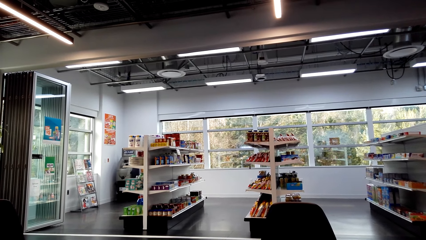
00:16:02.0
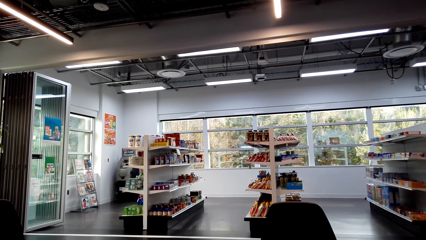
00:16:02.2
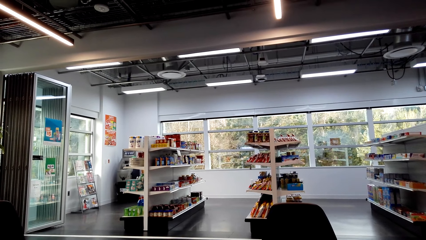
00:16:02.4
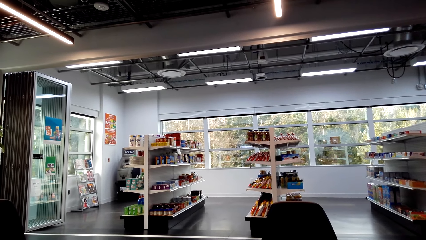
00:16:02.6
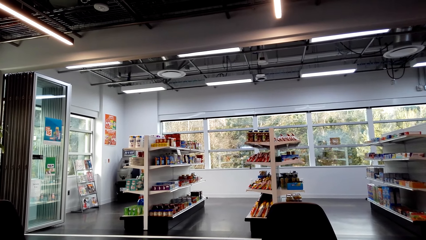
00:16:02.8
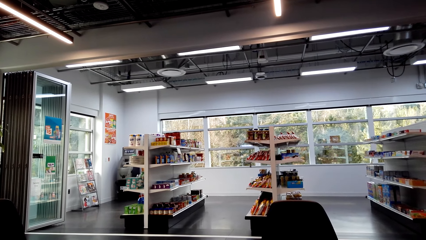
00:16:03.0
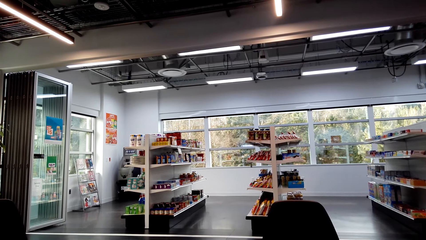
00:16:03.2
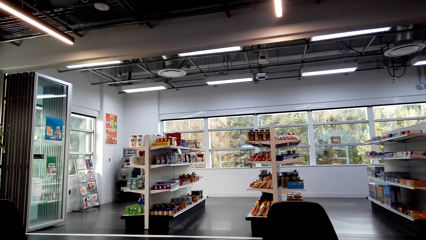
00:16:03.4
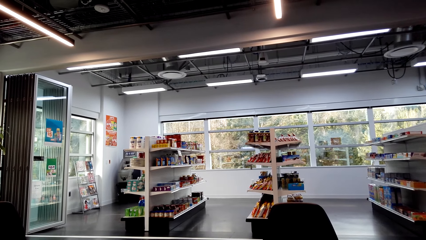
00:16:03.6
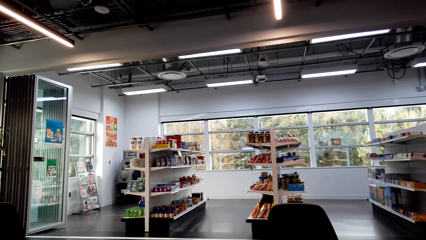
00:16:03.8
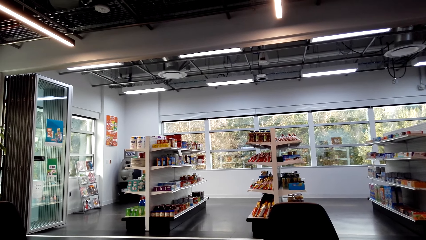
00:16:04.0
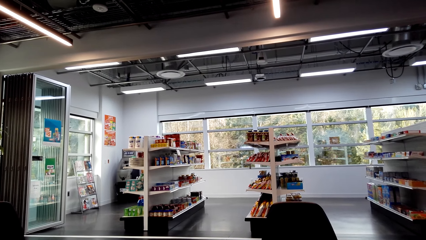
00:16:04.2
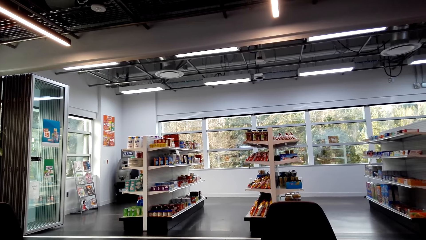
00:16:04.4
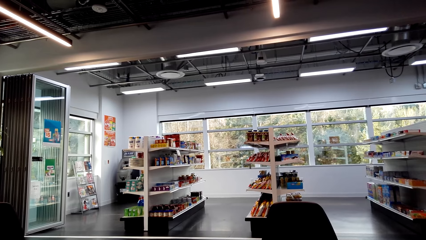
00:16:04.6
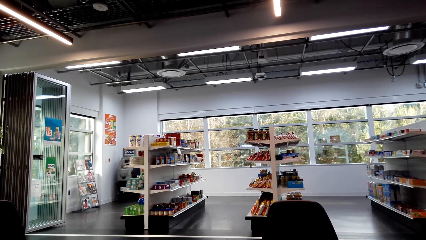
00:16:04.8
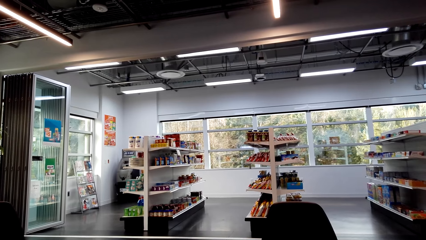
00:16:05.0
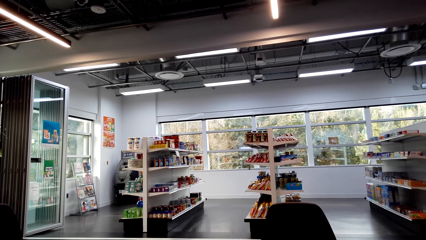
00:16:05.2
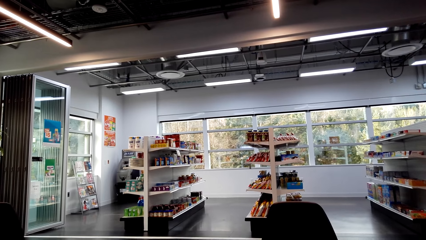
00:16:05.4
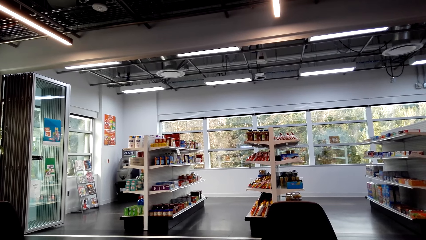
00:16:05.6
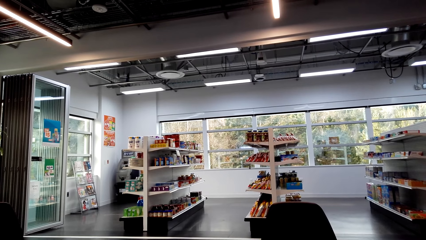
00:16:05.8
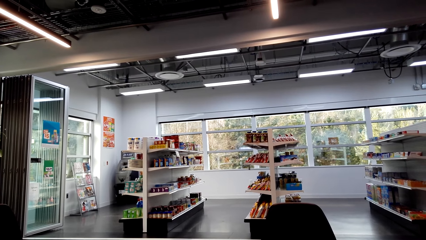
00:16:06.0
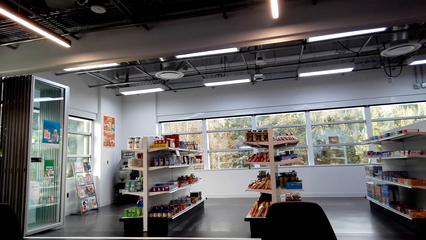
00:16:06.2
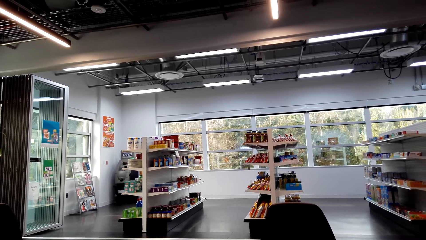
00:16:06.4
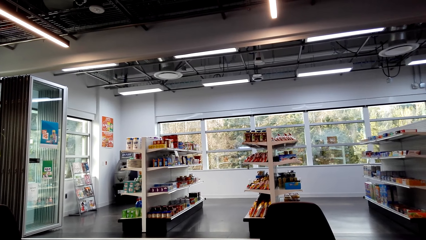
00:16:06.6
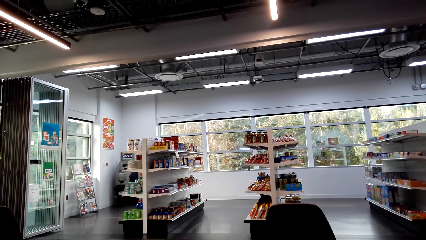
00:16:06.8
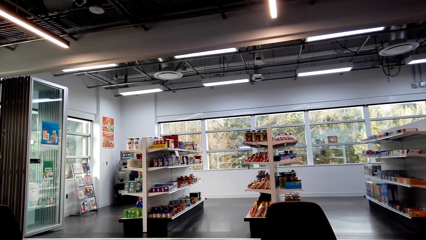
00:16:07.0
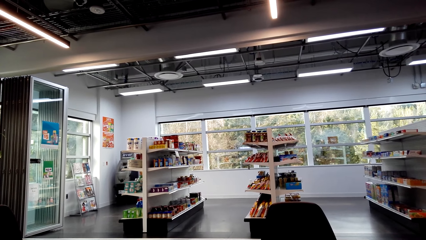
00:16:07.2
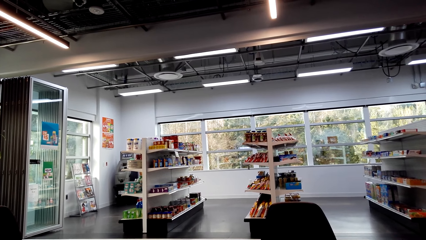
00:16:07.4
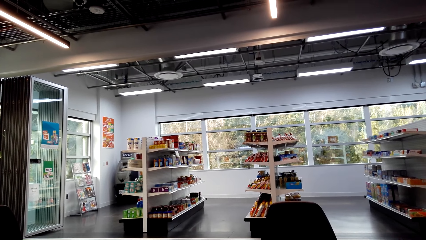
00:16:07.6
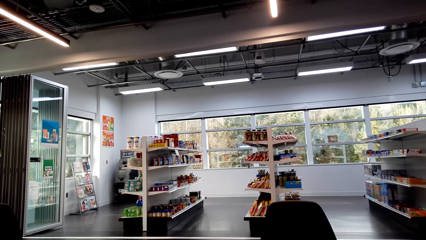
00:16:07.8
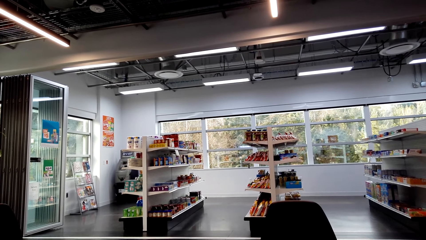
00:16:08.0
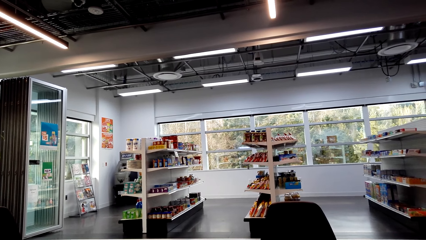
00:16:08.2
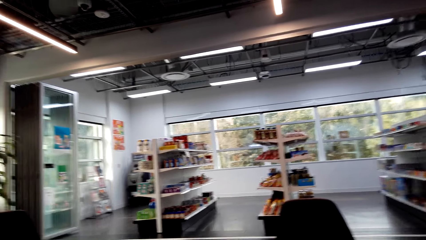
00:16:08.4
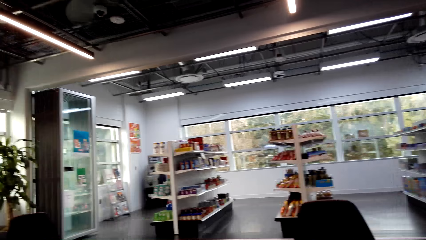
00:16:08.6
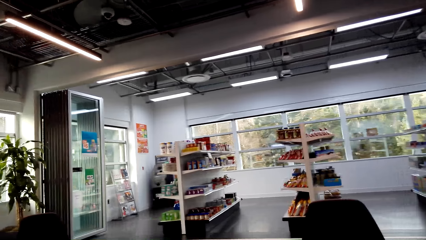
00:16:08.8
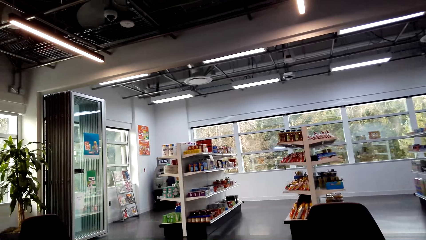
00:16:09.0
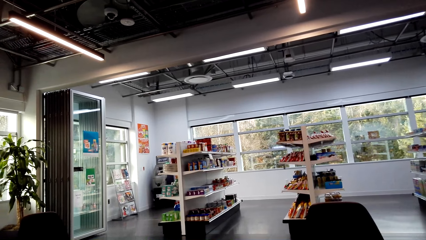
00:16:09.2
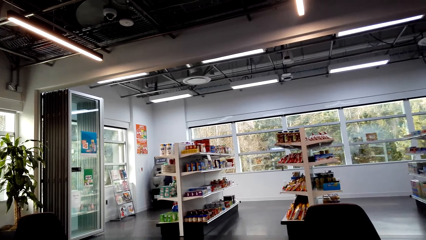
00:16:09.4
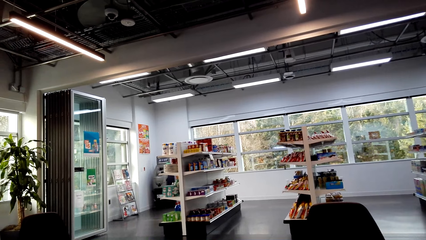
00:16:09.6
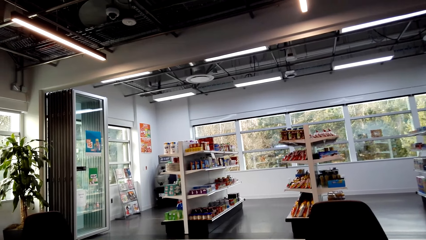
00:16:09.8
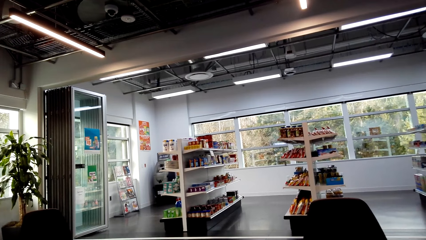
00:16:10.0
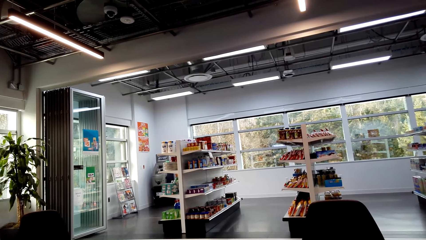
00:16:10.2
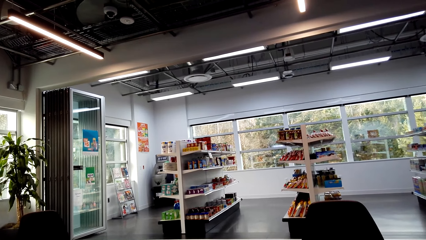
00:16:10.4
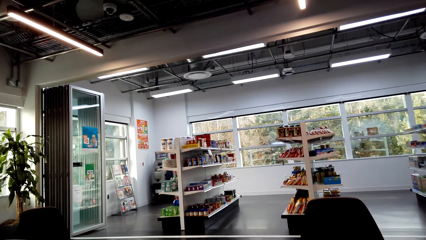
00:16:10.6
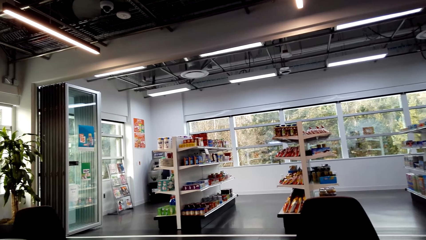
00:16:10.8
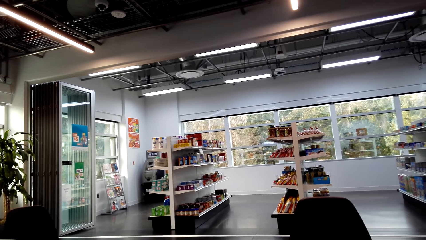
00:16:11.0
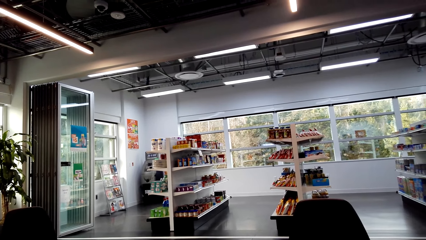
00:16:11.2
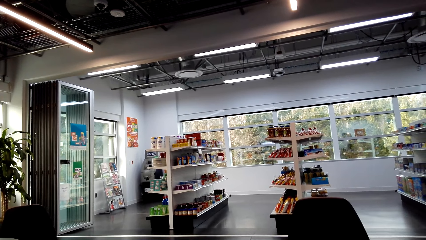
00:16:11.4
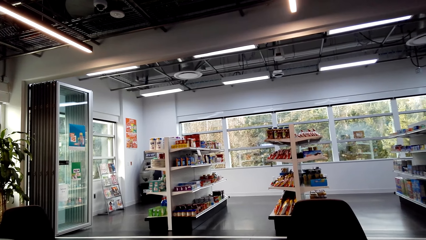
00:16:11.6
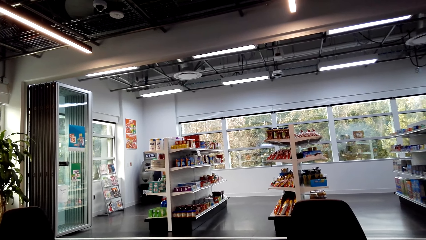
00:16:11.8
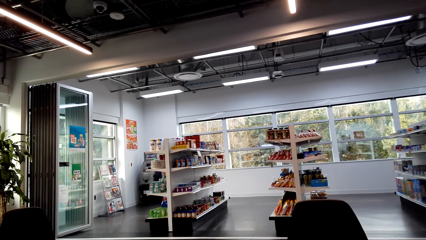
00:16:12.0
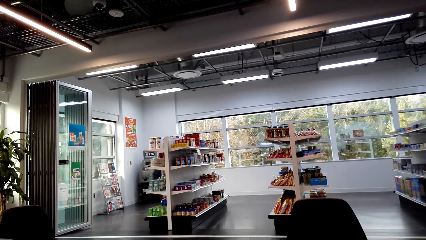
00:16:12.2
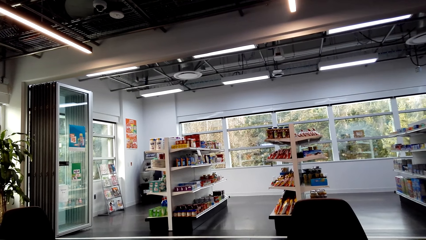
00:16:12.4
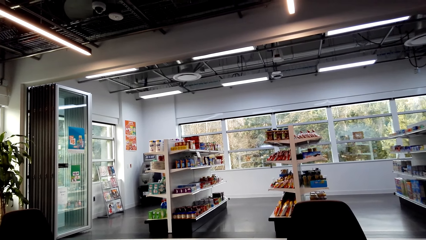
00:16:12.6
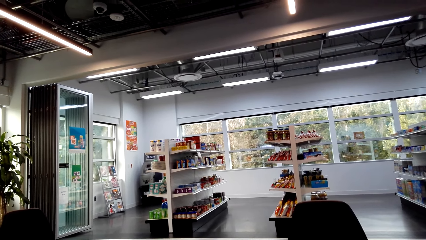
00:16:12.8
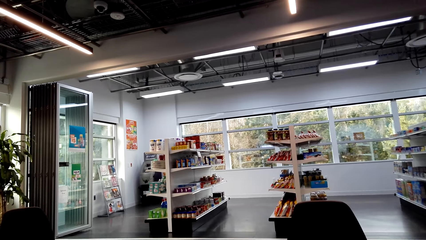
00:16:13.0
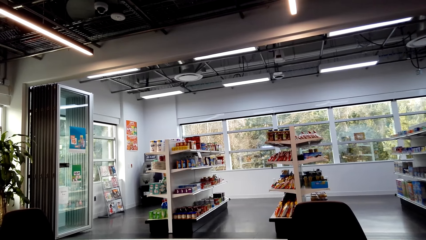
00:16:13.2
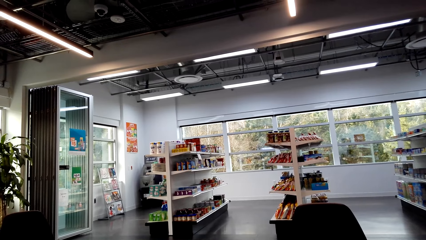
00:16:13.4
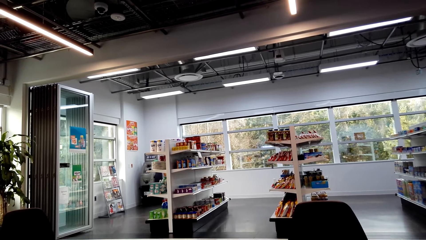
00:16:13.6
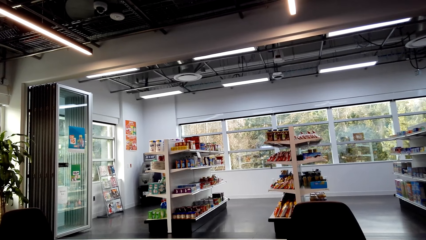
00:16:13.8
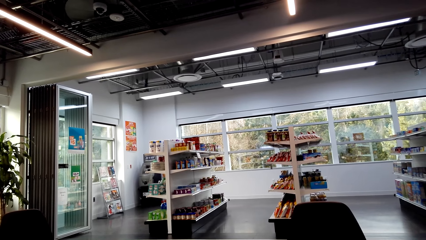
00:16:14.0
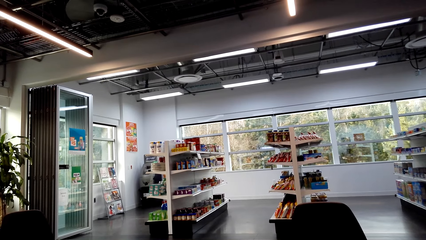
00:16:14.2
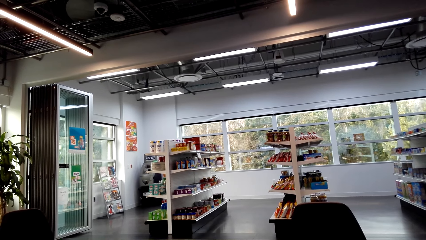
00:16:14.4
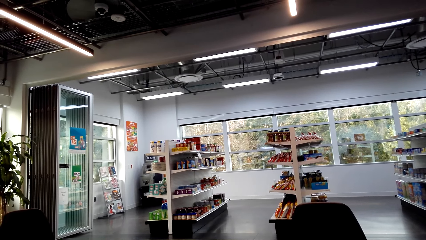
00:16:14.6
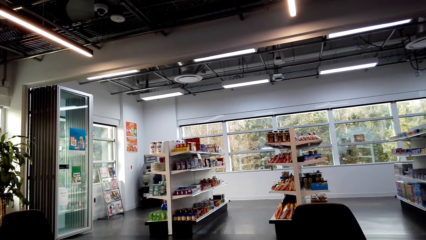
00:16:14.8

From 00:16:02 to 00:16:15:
The camera wearer looks around.

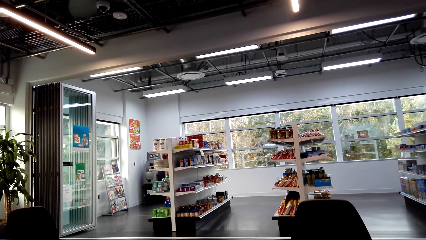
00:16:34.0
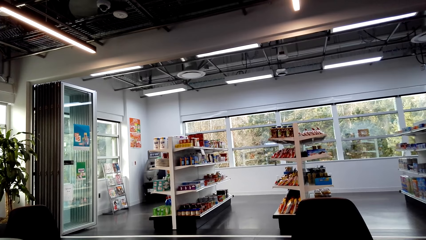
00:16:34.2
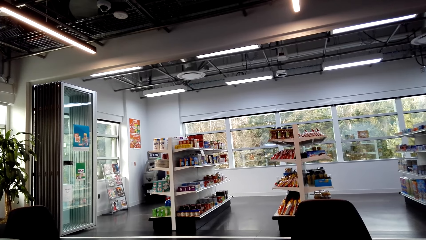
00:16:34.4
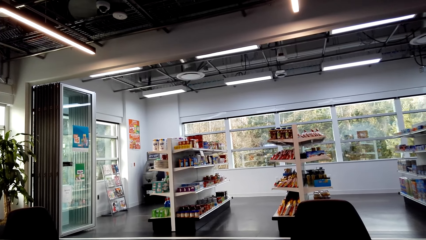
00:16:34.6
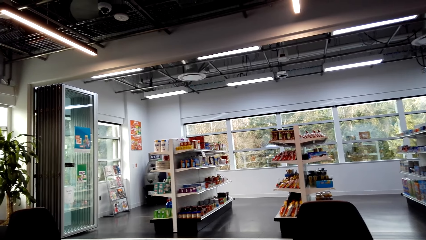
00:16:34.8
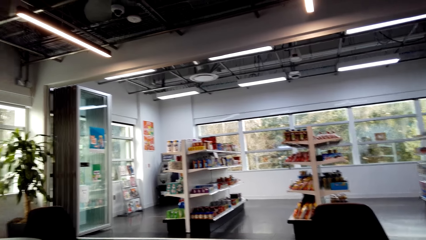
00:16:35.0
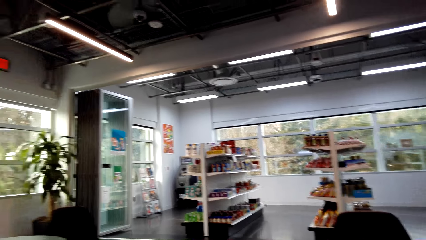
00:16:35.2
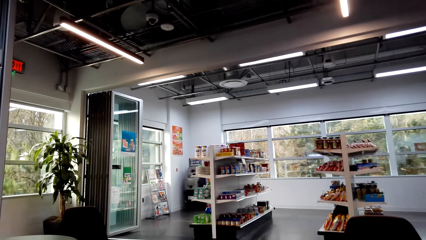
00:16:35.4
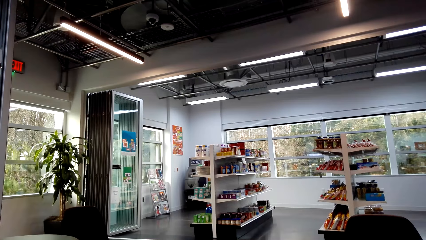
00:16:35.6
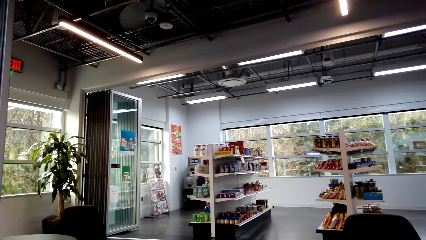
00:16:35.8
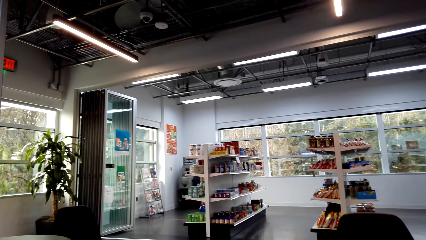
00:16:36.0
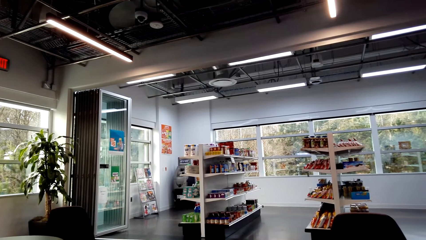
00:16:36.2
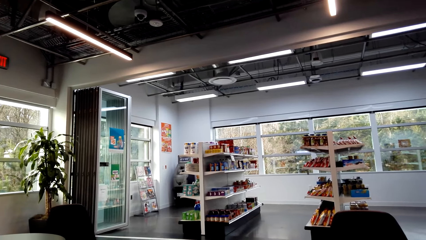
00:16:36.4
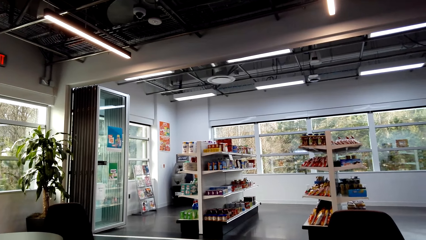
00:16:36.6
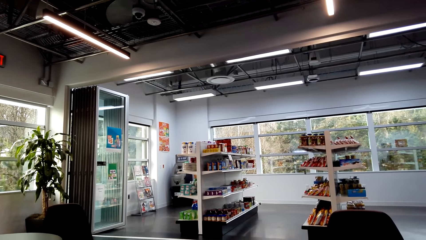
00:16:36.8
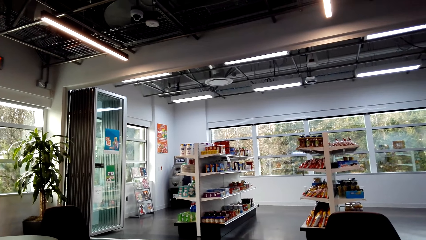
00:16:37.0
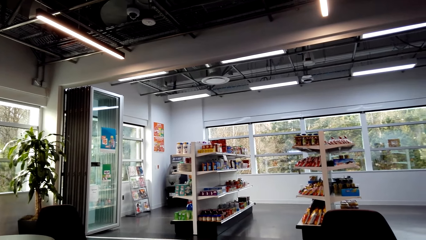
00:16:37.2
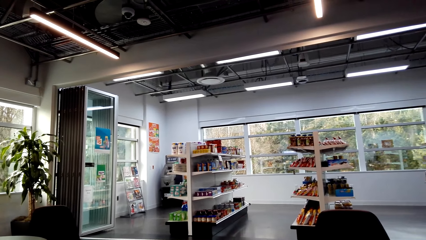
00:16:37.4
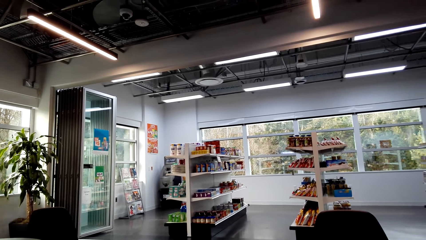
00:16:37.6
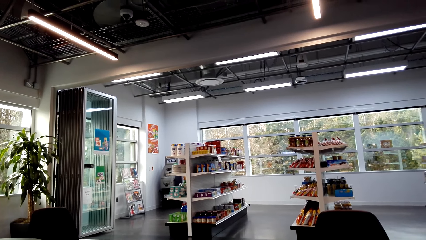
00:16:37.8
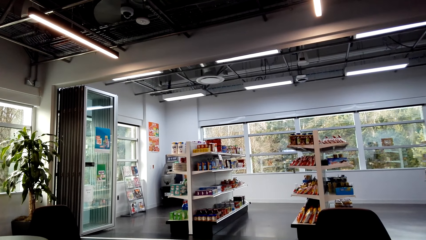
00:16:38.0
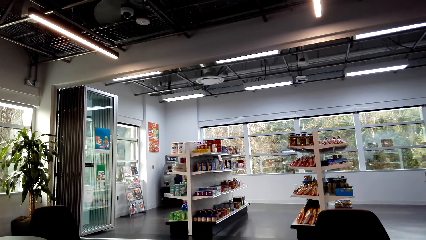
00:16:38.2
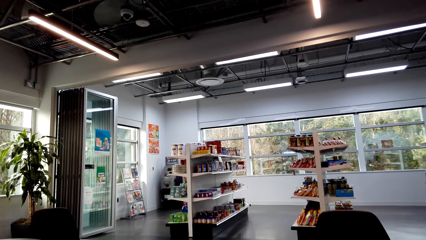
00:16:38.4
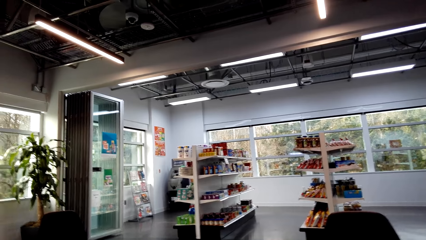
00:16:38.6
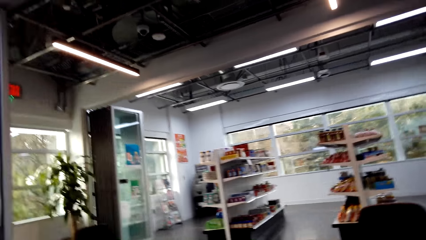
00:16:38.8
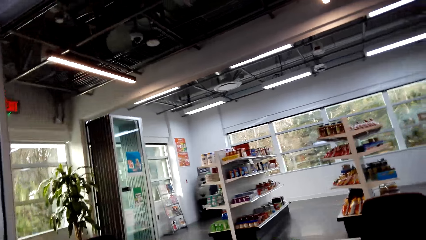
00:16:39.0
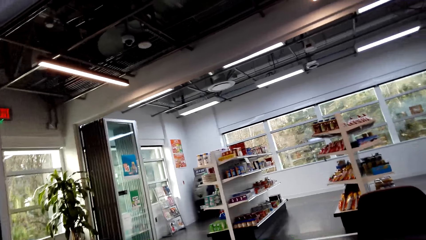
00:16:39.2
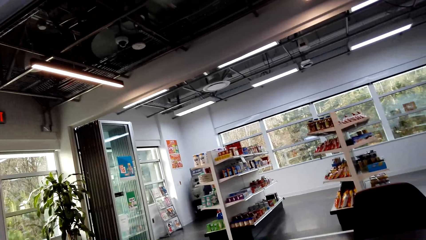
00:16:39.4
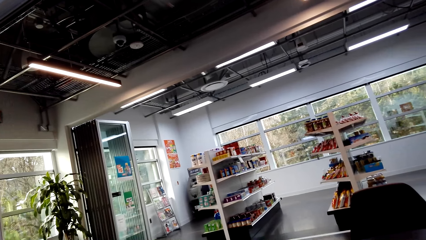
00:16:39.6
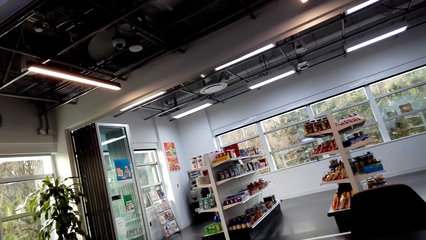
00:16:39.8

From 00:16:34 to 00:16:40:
The camera wearer looks around.
